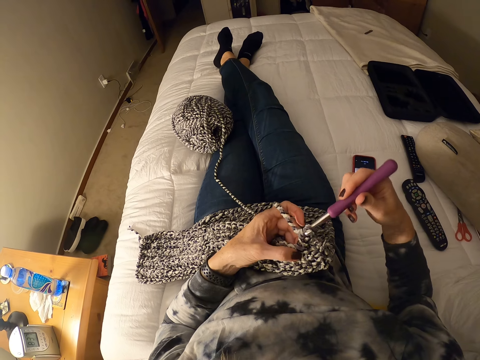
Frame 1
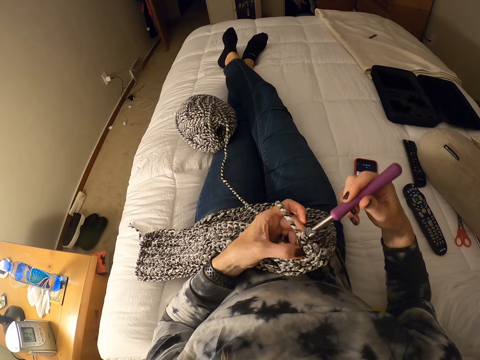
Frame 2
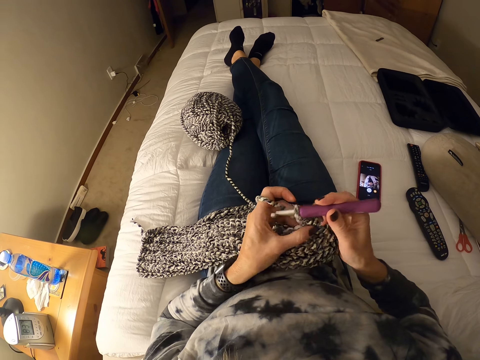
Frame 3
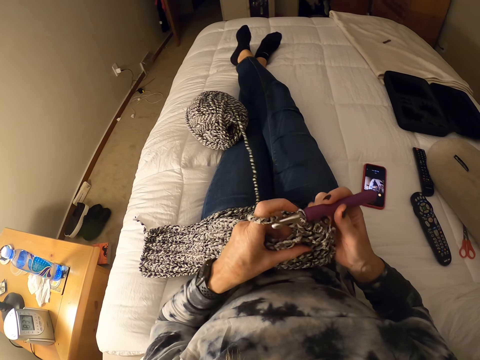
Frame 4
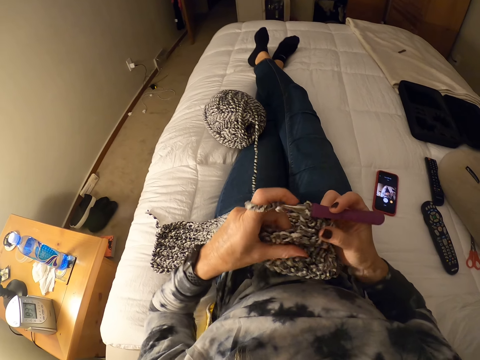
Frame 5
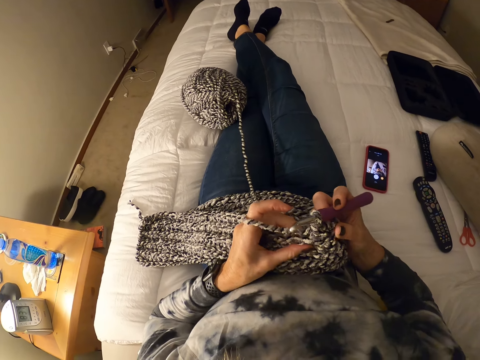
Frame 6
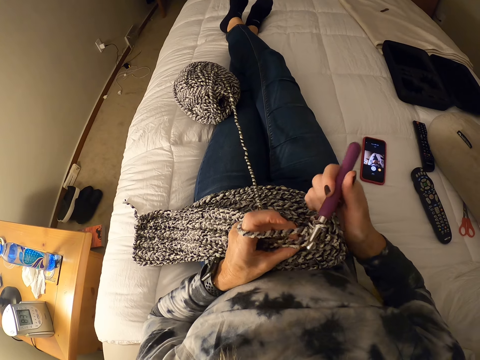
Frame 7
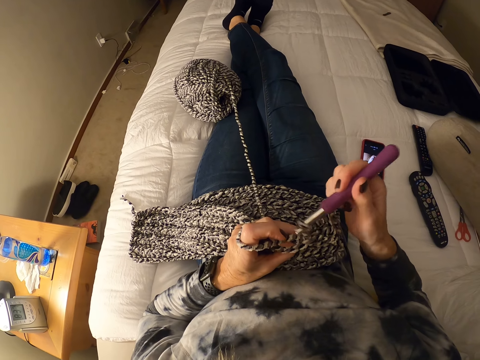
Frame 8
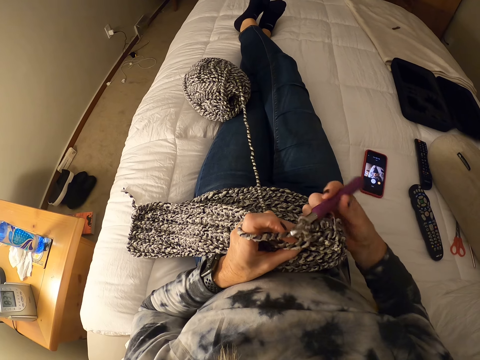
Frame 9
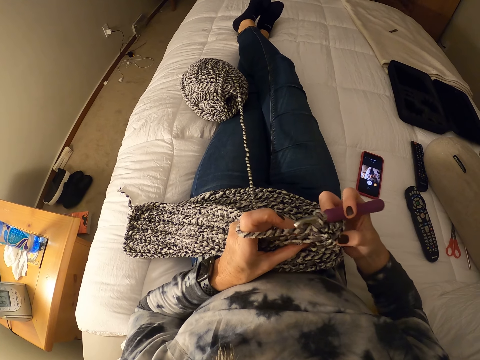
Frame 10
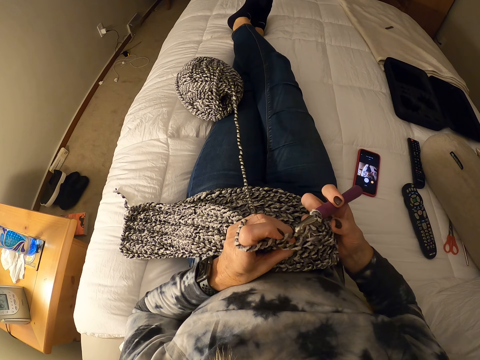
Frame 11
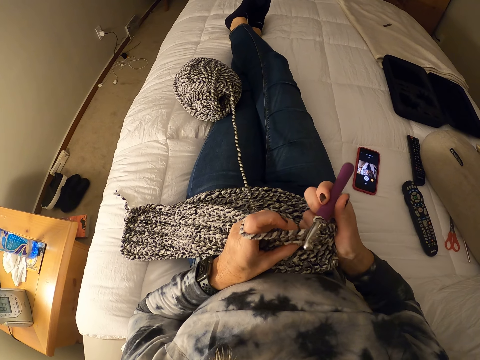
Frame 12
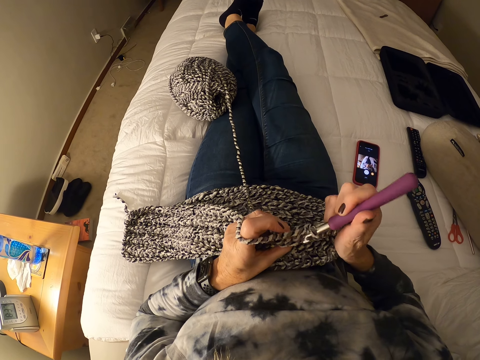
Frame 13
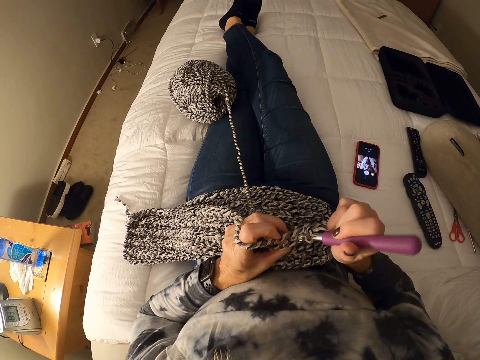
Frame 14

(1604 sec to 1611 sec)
The camera wearer aligns the fabric.

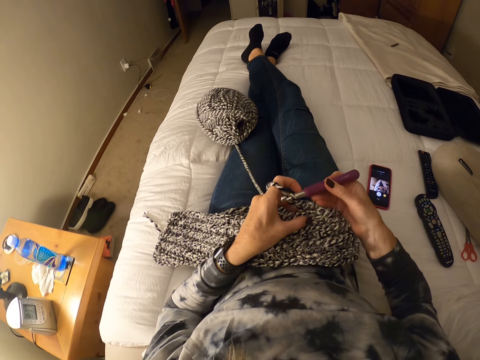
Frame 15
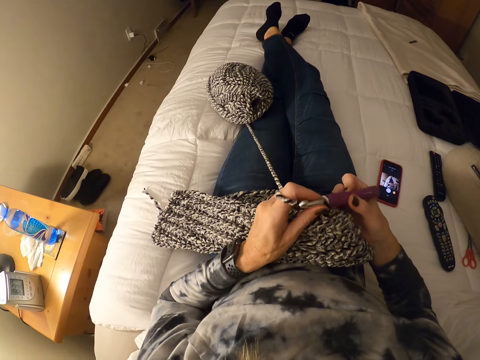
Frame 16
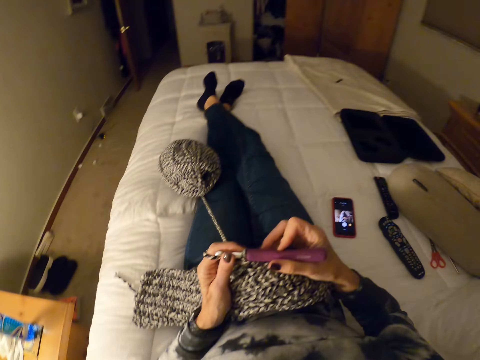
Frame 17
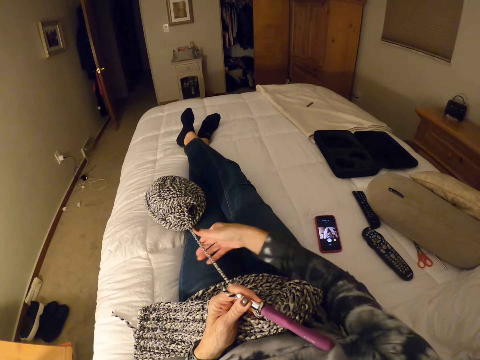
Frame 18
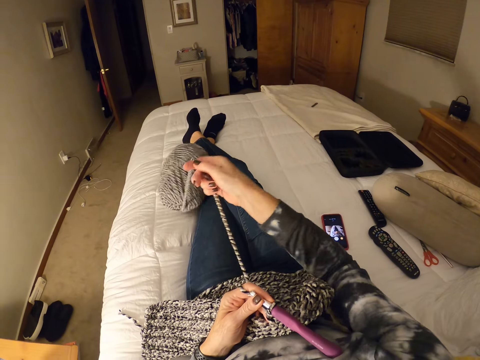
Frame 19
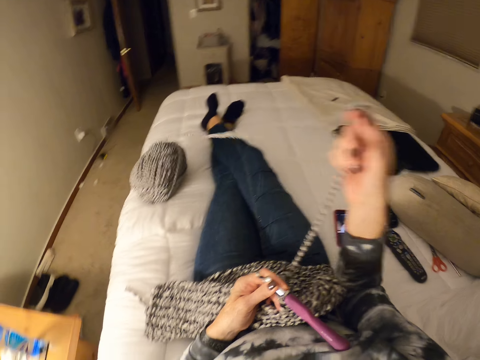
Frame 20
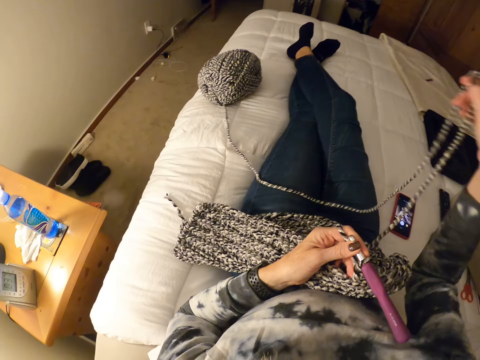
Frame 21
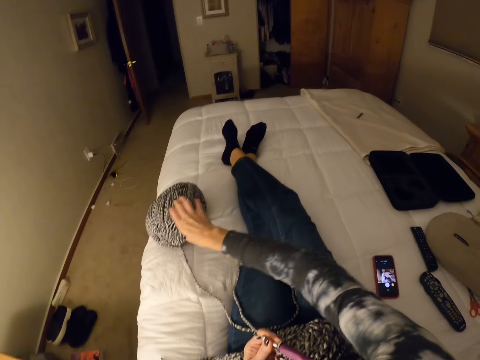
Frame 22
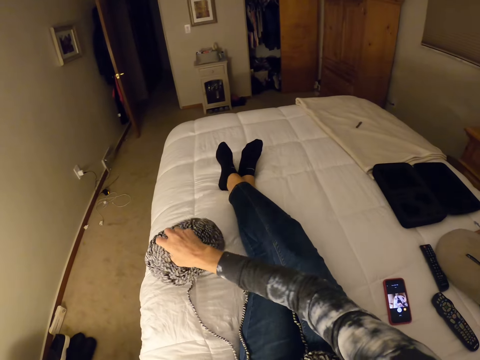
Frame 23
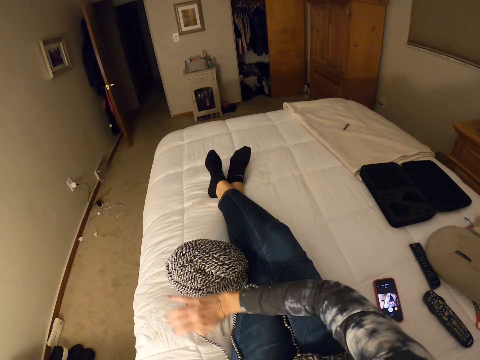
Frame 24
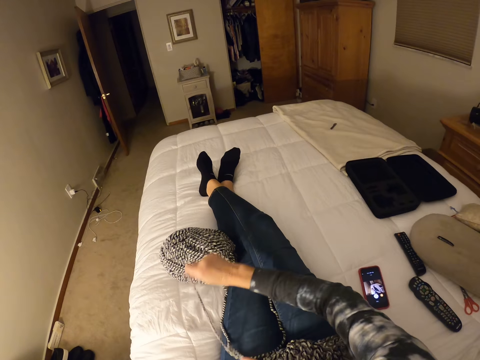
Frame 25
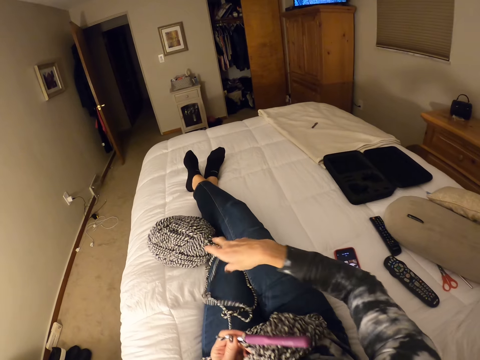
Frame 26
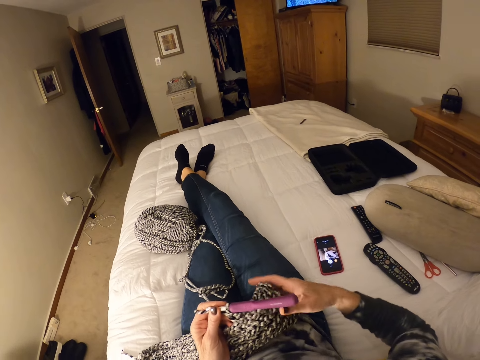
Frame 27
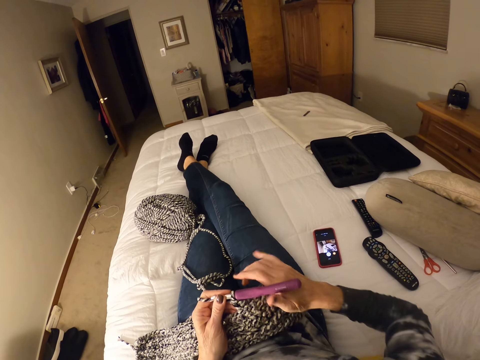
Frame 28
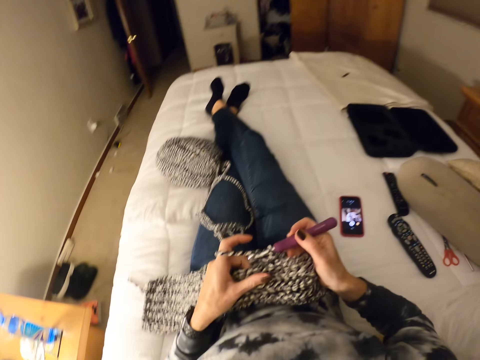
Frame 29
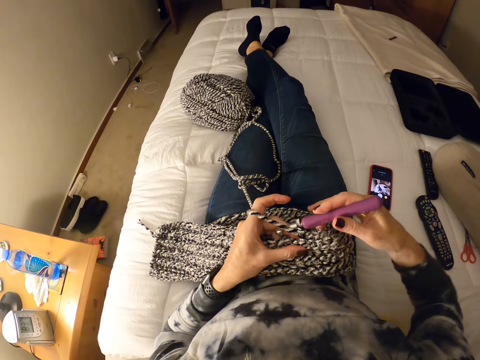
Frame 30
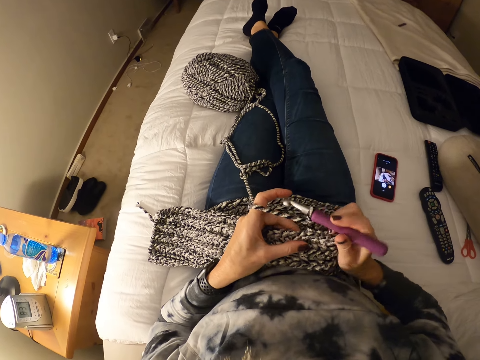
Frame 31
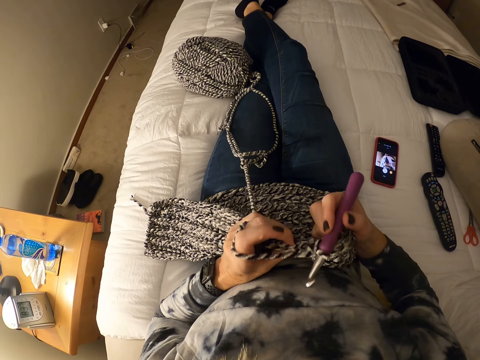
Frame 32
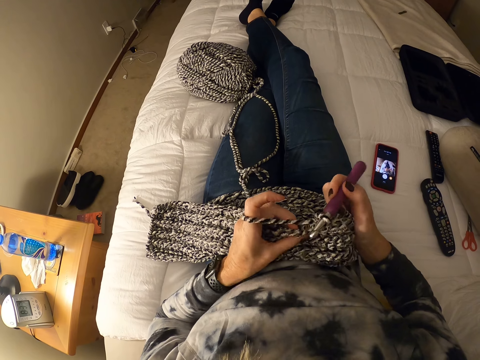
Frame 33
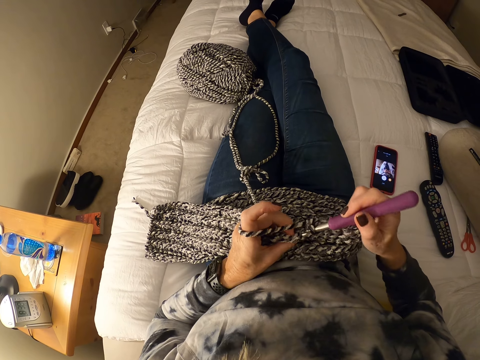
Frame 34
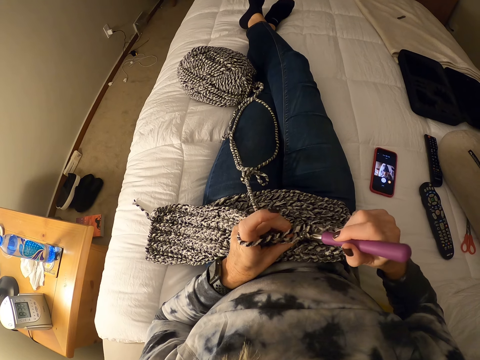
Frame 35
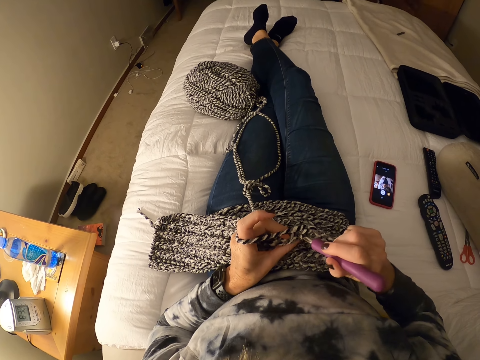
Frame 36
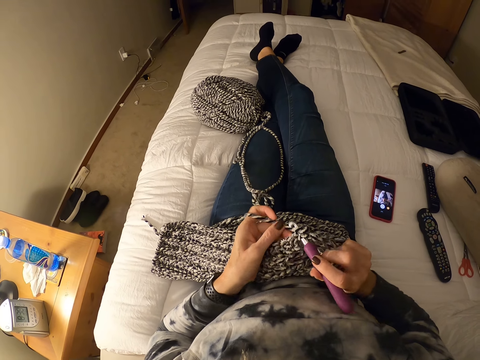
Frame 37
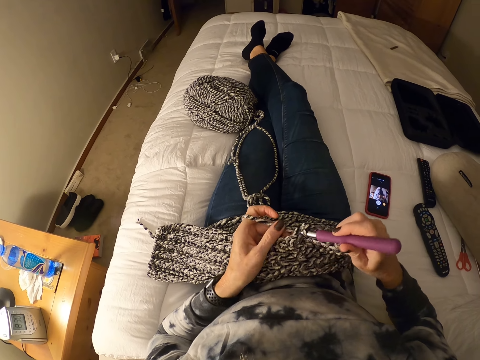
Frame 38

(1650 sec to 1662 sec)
The camera wearer stretches her hand out. She straightens the thread towards her. She pulls out the yarn with her hand. She lifts the thread. She shifts the yarn closer to herself. She keeps the thread roll in place. She lifts the thread. She lets go of the thread. She crochets with the yarn and the crochet hook.

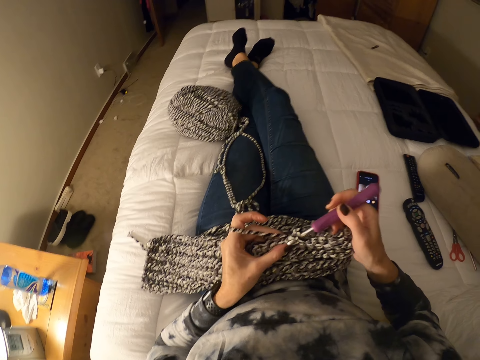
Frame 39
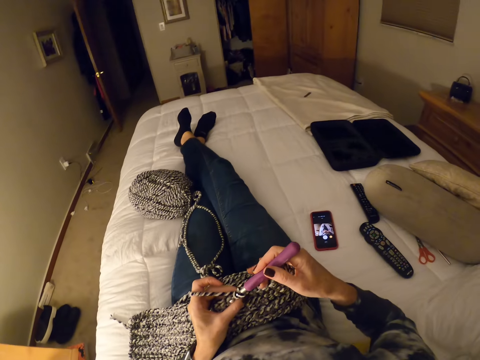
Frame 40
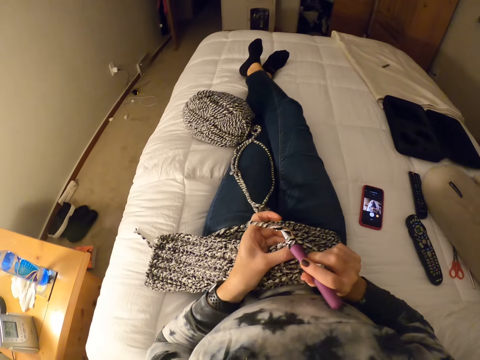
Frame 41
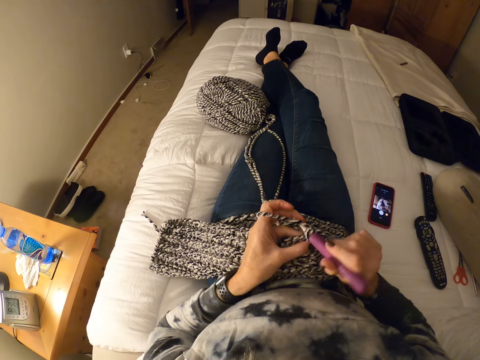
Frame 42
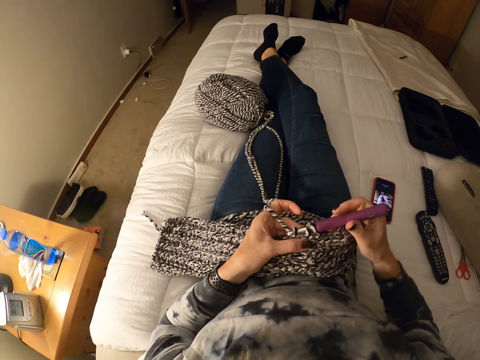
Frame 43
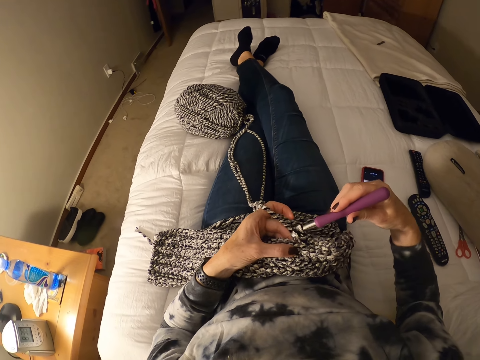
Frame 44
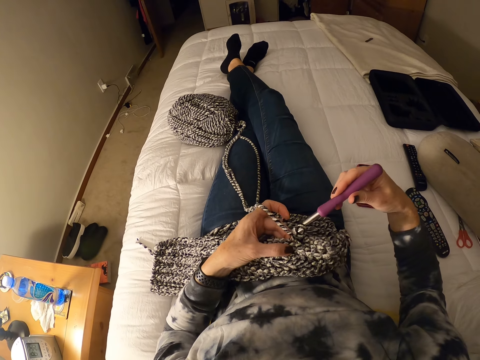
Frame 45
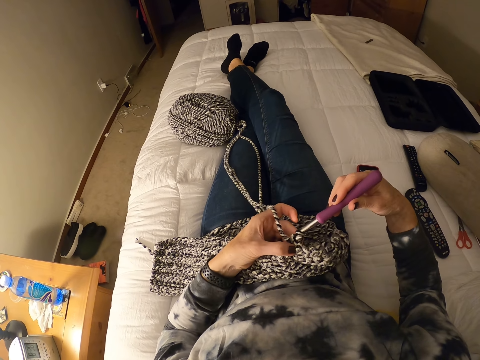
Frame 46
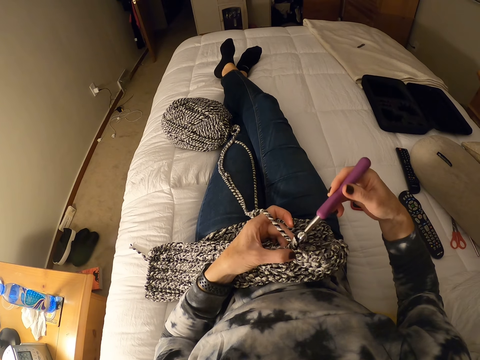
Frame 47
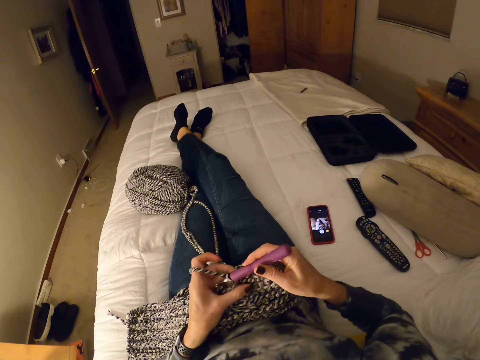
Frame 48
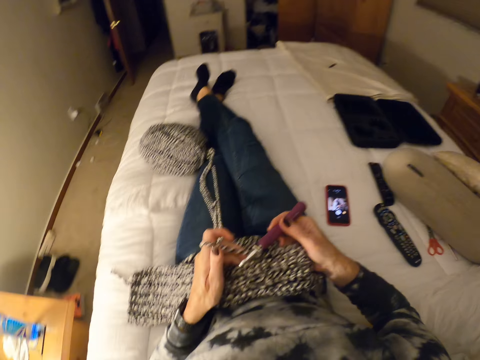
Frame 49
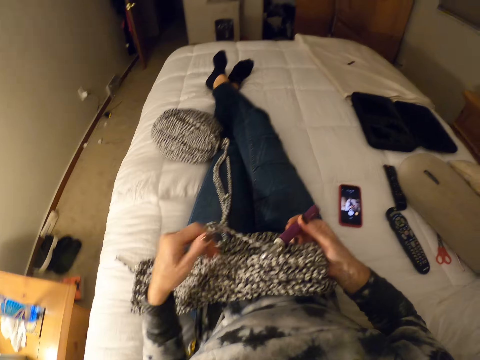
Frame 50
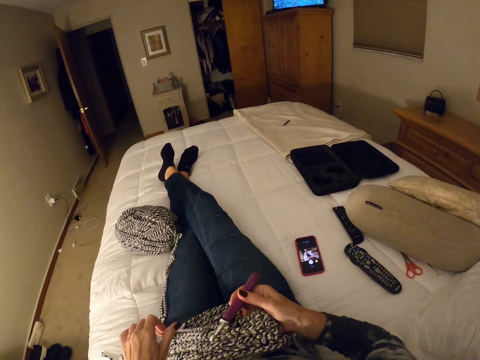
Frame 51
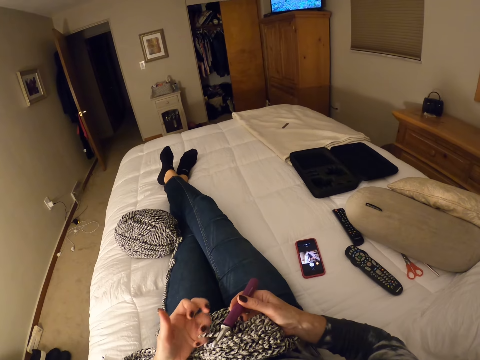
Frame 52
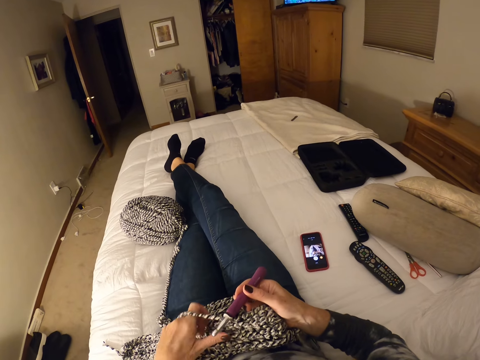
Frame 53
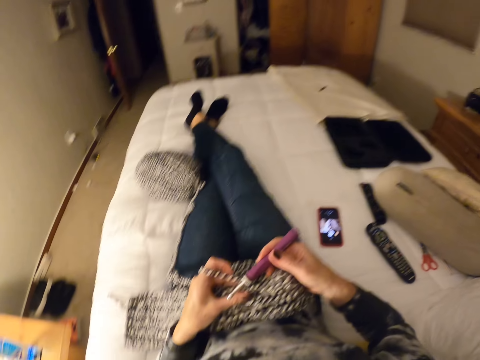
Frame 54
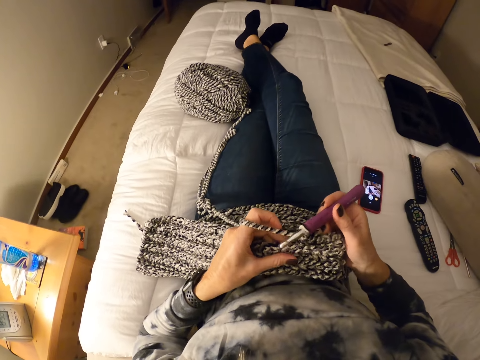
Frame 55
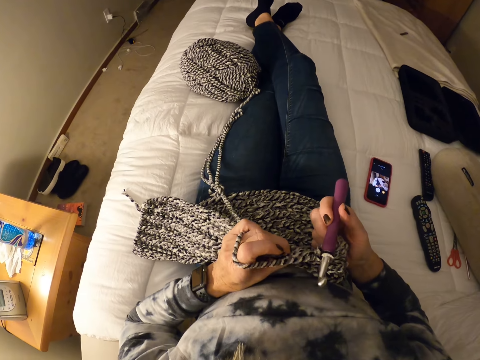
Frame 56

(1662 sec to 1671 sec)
The camera wearer removes the thread on her finger. She tucks the thread on her finger. She proceeds to weave.
